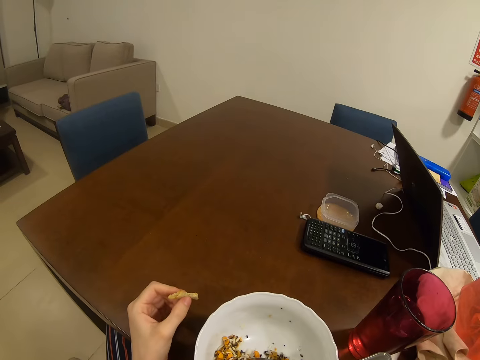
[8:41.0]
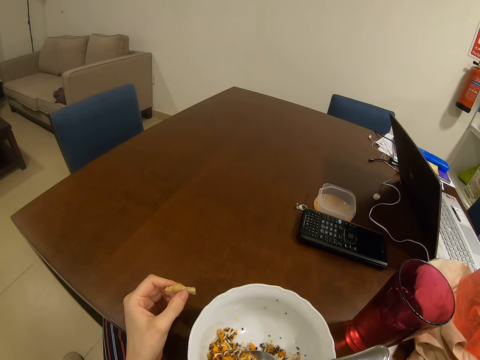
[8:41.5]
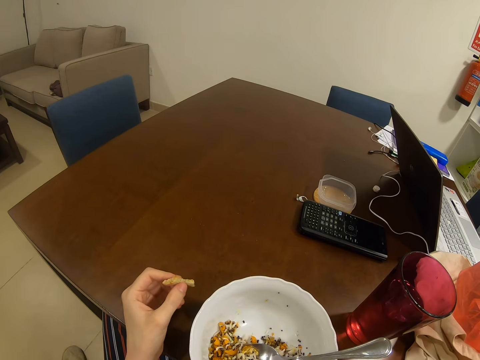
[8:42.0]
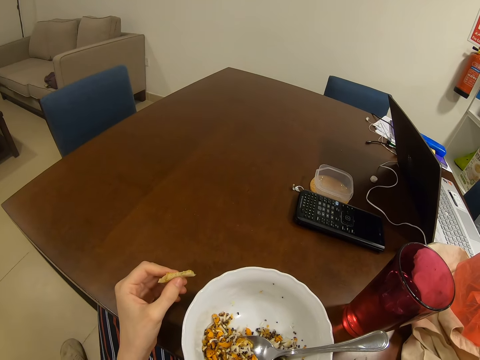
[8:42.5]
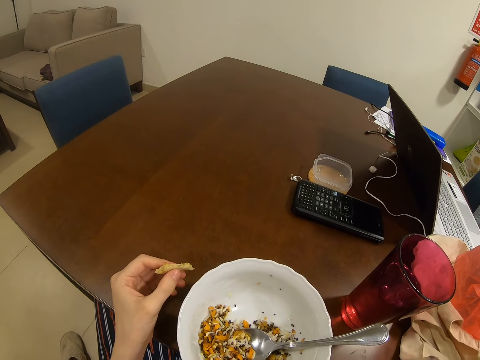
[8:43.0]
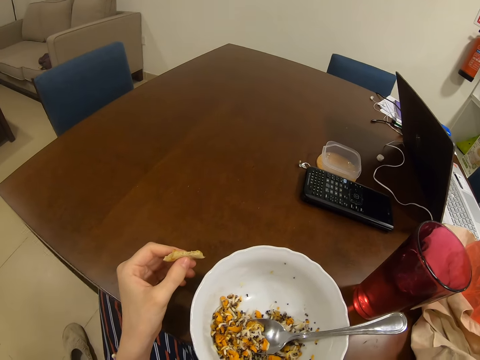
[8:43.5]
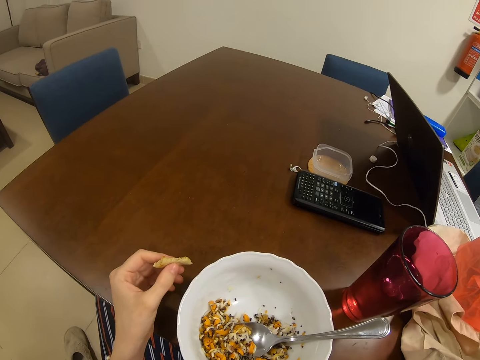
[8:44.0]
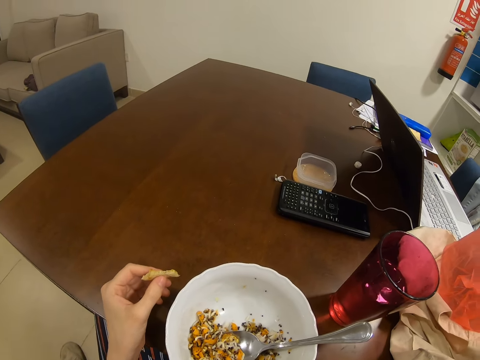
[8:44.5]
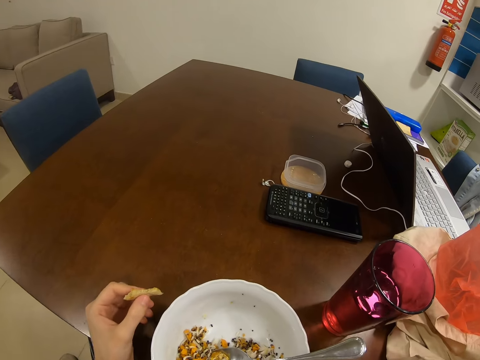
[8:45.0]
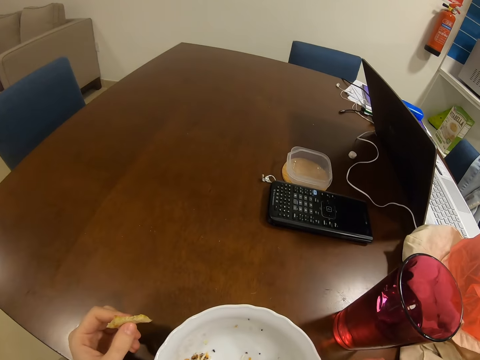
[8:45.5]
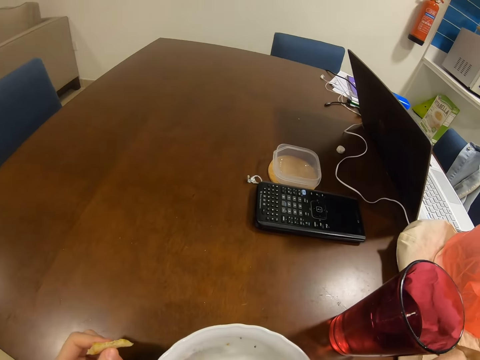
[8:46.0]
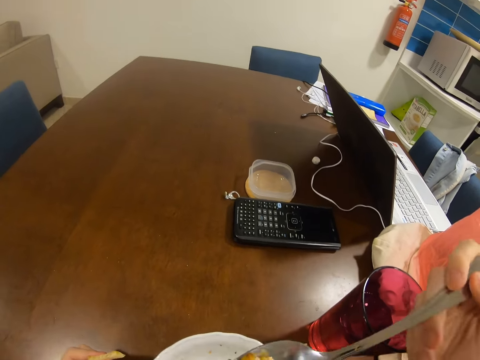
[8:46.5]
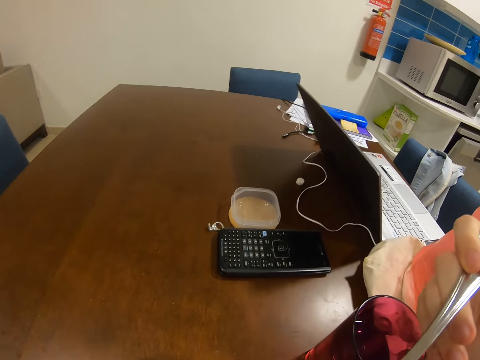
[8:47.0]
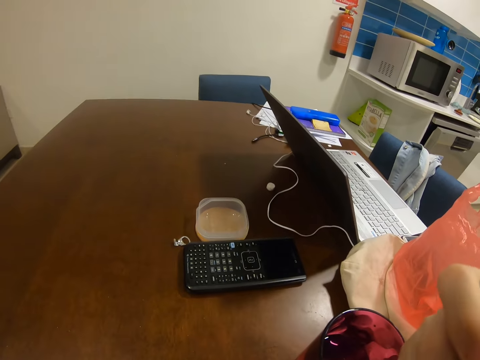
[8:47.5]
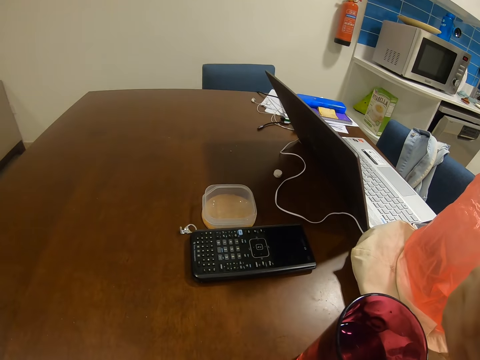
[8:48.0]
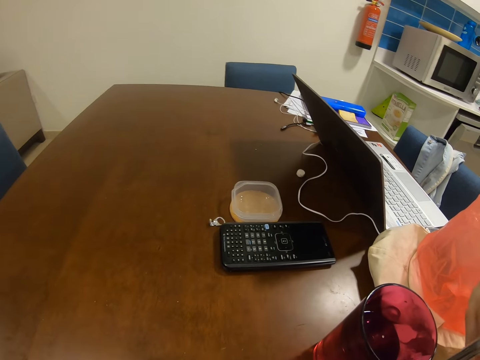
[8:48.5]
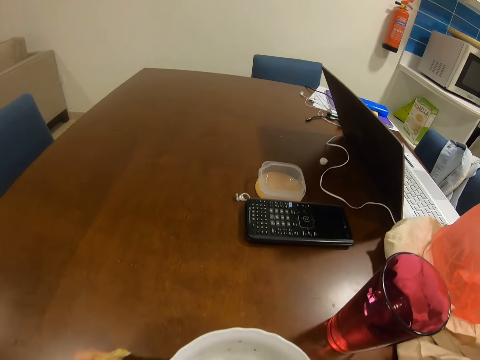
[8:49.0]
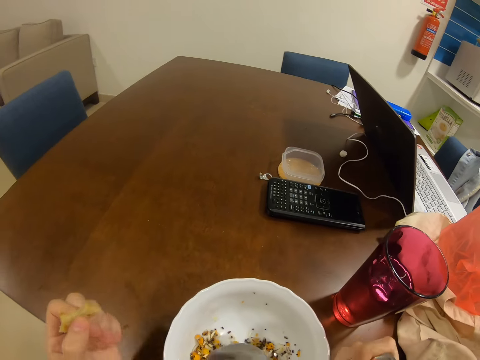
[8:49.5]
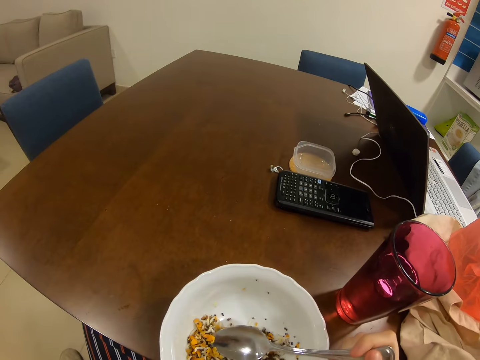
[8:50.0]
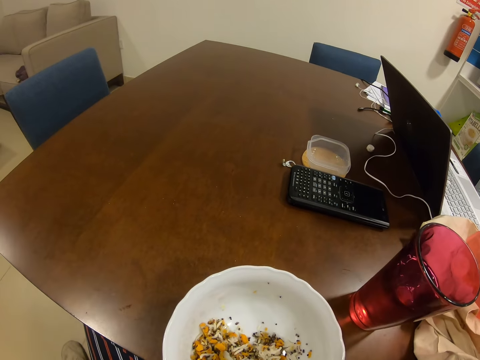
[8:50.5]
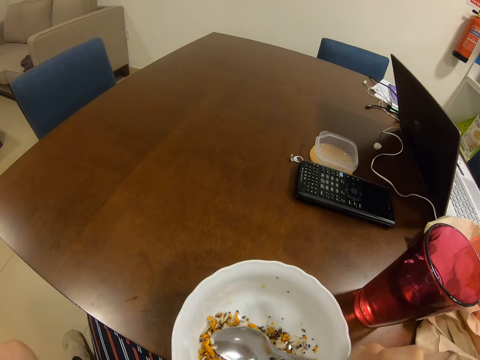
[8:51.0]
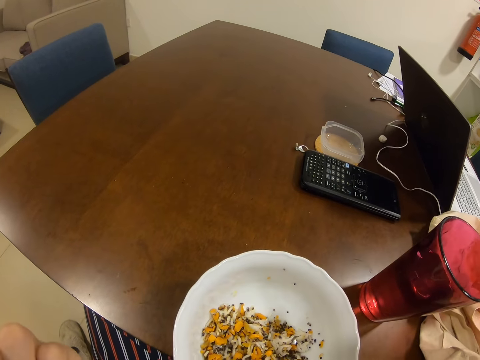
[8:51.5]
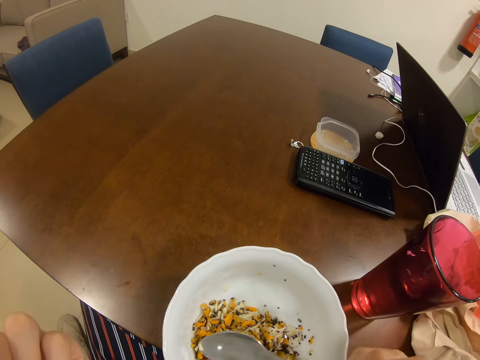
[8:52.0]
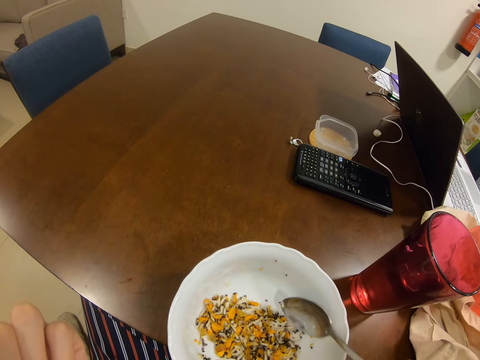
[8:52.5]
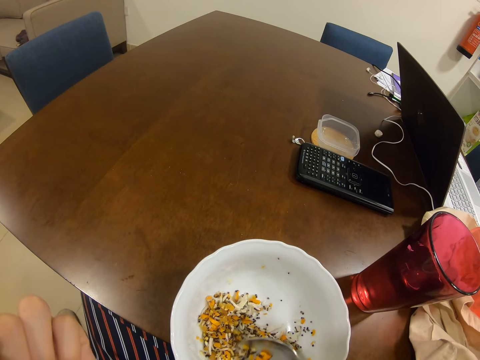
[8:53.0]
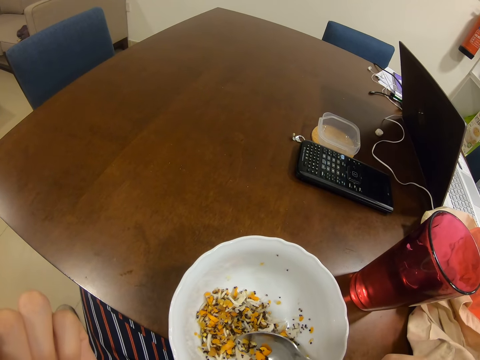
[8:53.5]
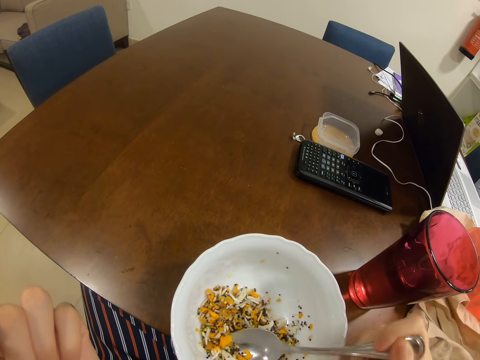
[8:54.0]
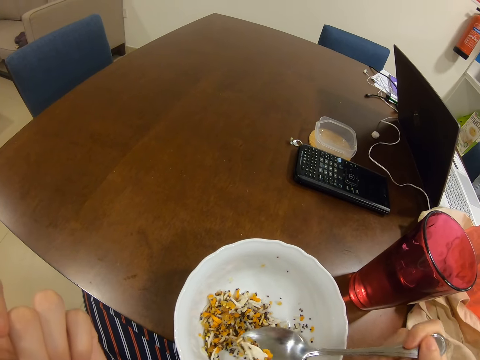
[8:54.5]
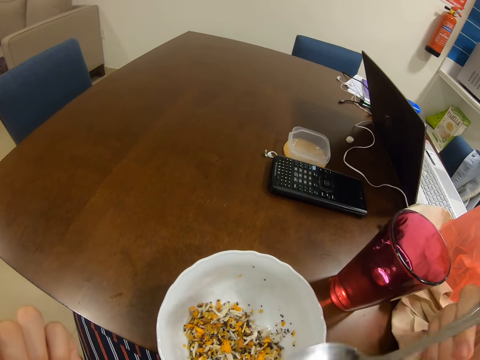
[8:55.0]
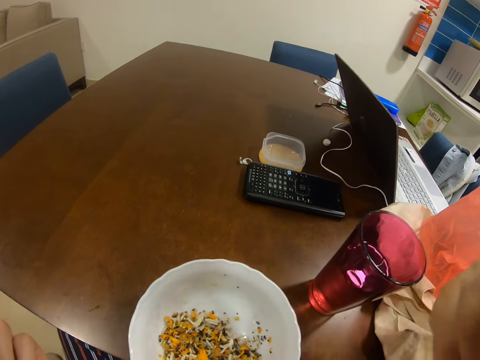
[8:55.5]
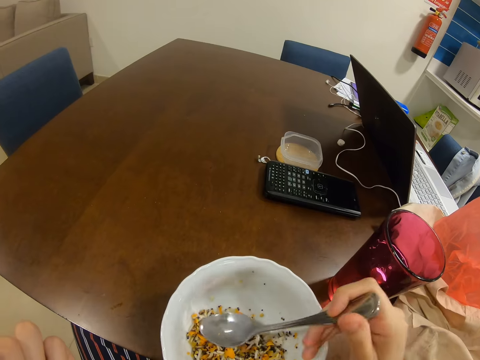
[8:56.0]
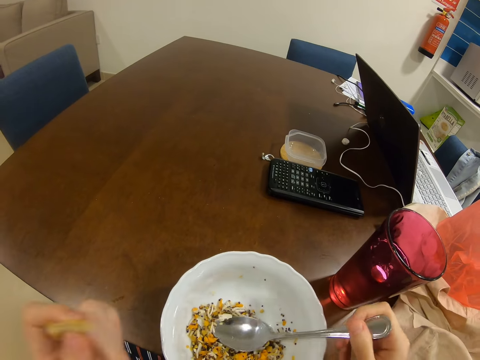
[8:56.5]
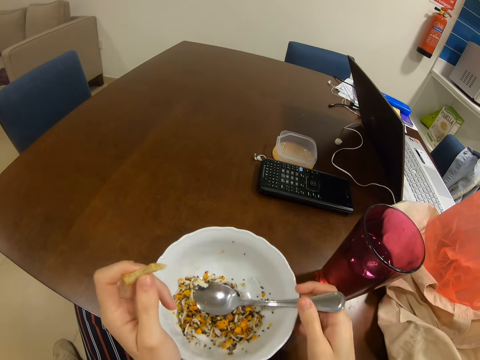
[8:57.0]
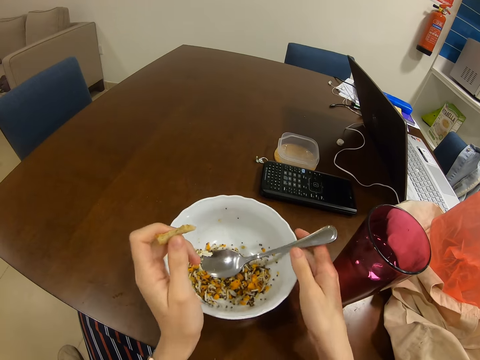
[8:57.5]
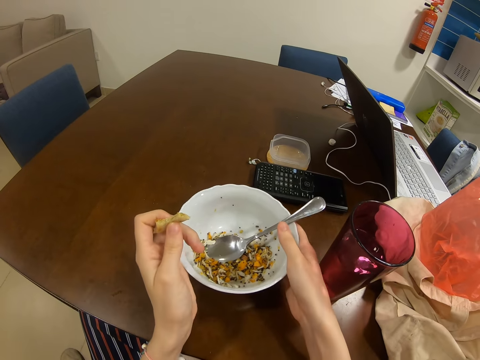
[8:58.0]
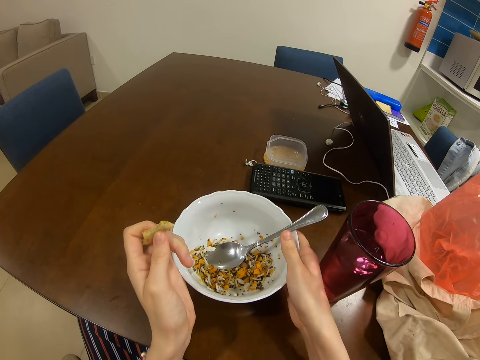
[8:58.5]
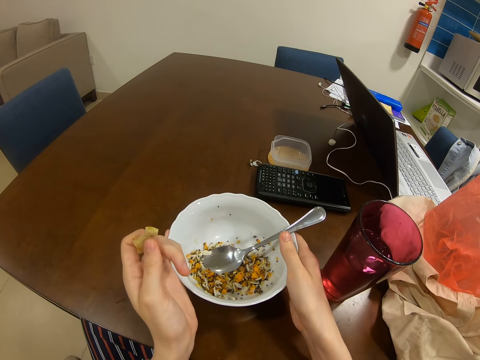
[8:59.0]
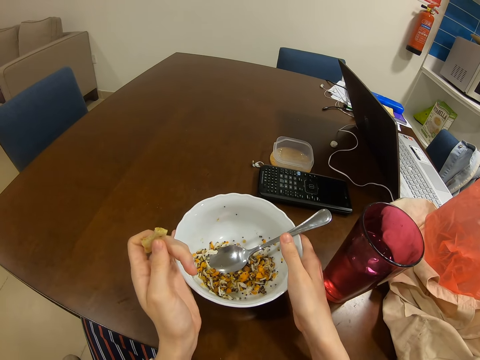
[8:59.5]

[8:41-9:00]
The camera wearer looks around. They move a hand. They hold a spoon. They move a hand. They turn food in a bowl. They scoop food from the bowl. They eat the food. They put the spoon in the bowl. They push the bowl.

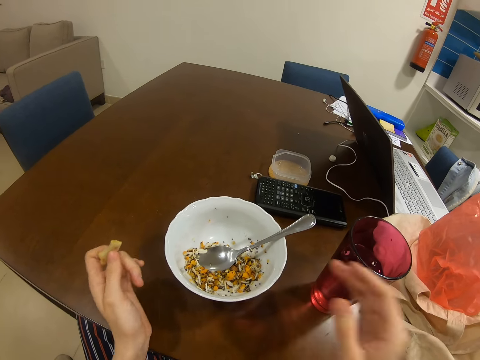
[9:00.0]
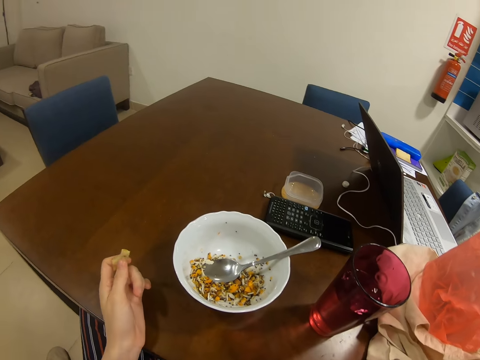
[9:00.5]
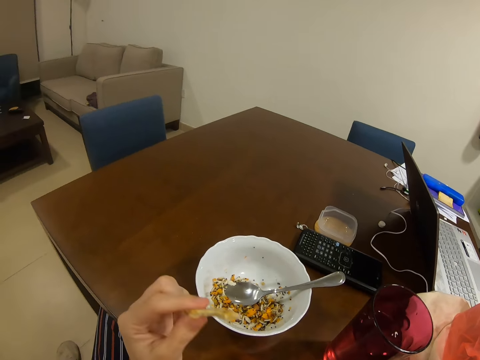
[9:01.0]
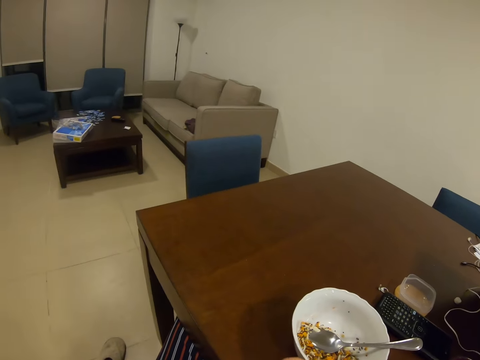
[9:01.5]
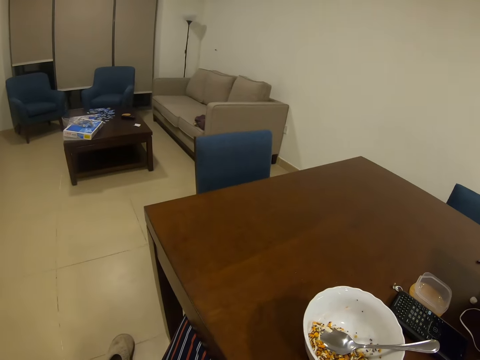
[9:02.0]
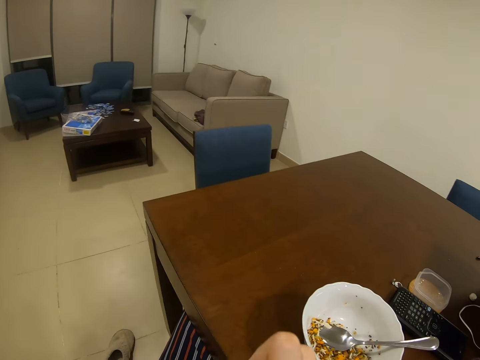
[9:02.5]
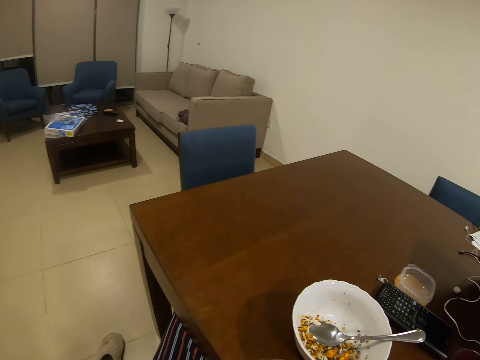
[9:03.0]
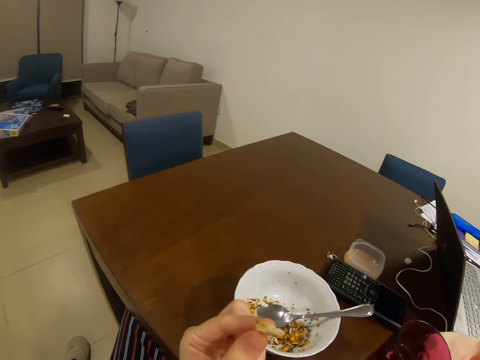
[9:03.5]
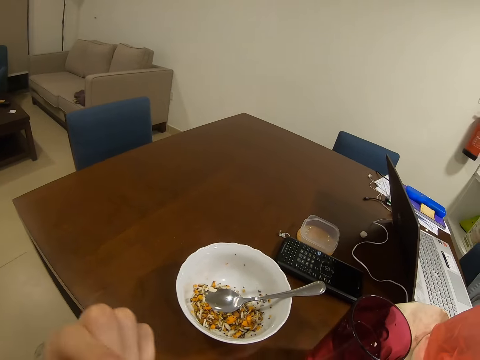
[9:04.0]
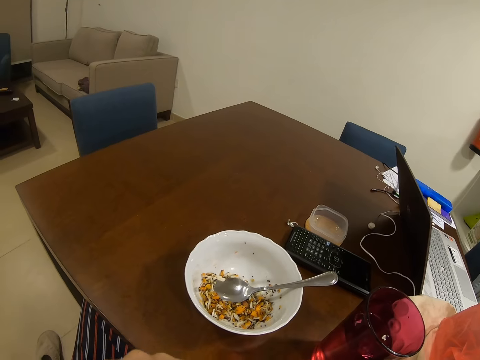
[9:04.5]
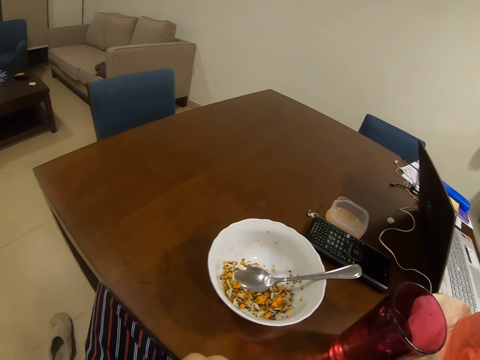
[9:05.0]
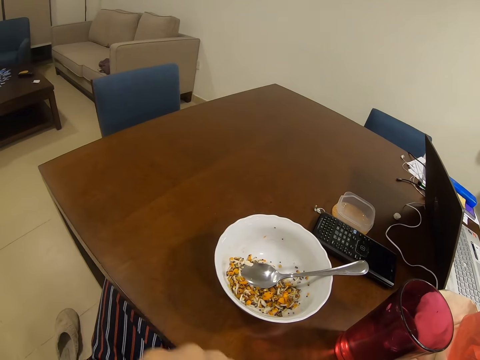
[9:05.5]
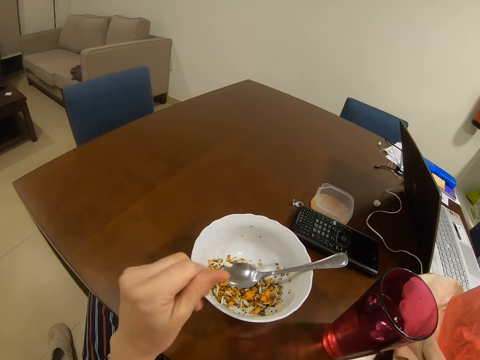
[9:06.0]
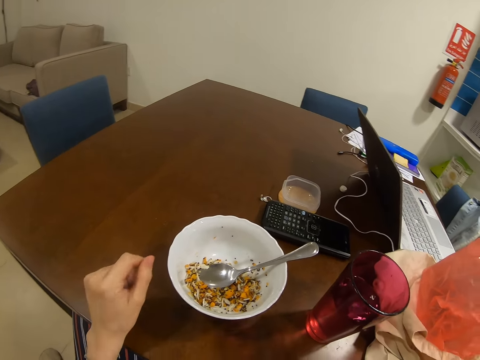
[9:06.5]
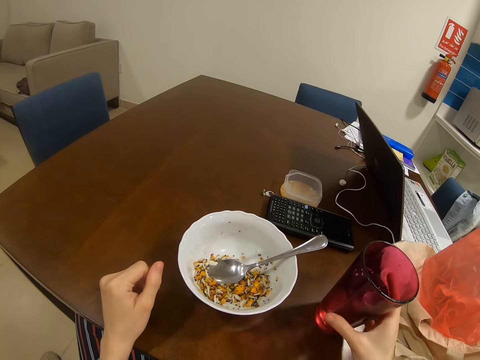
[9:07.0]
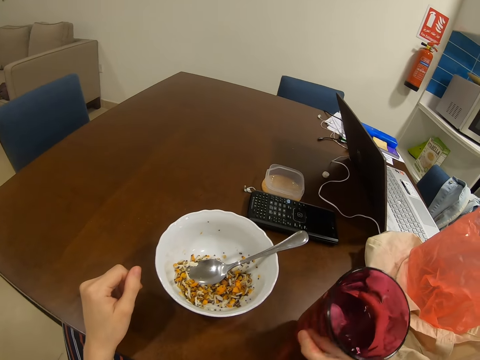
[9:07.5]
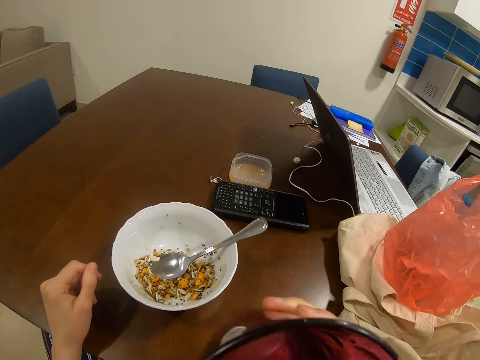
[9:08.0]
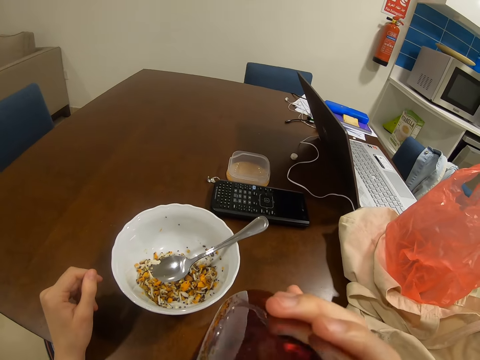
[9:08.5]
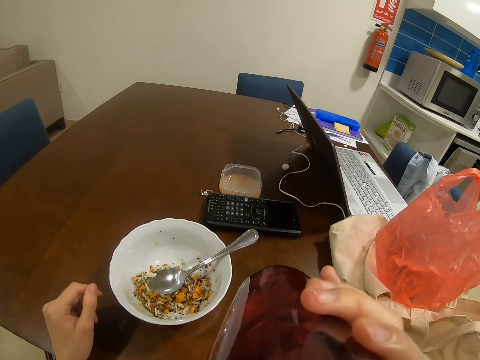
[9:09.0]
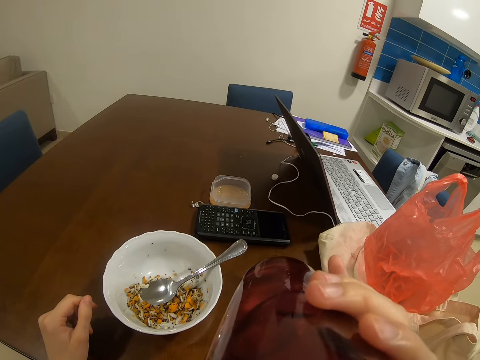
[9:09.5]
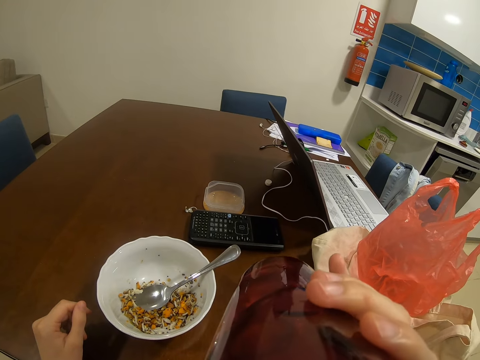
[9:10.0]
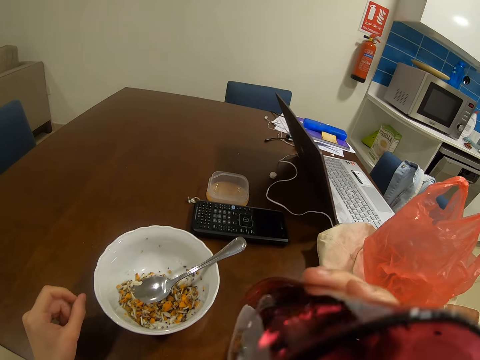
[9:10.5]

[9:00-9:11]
The camera wearer moves hands. They move a hand. They eat bread. They move hands. They pick up a glass. They drink water from the glass.
